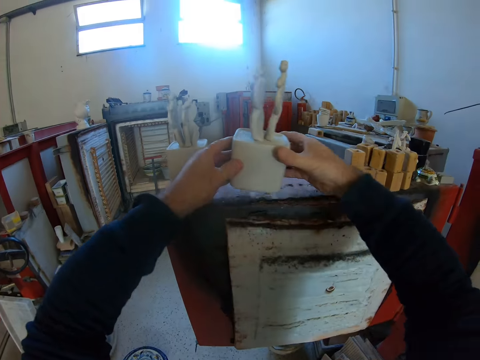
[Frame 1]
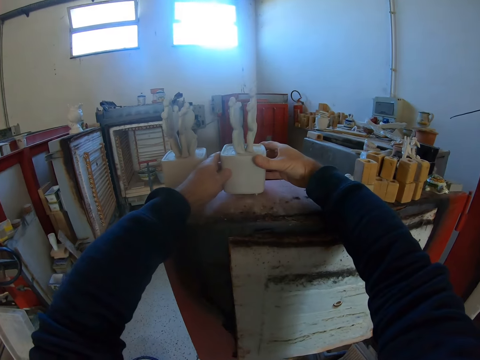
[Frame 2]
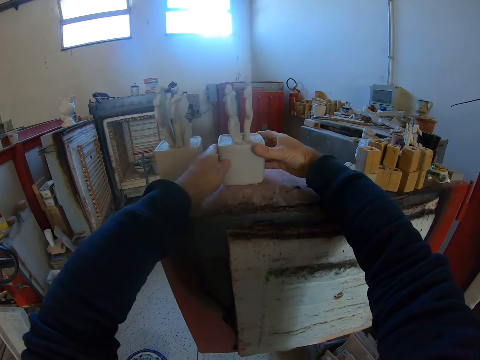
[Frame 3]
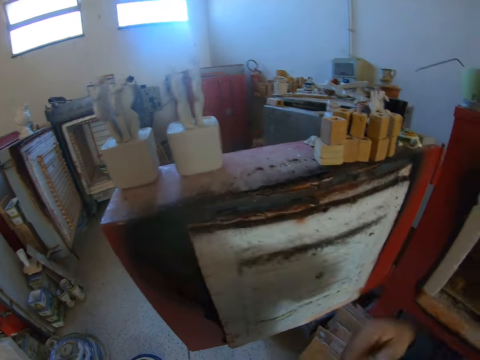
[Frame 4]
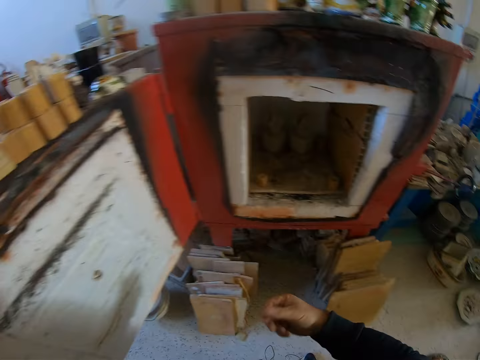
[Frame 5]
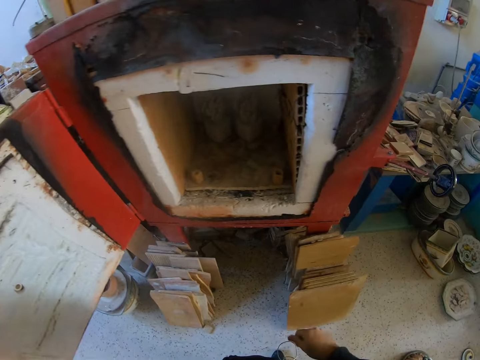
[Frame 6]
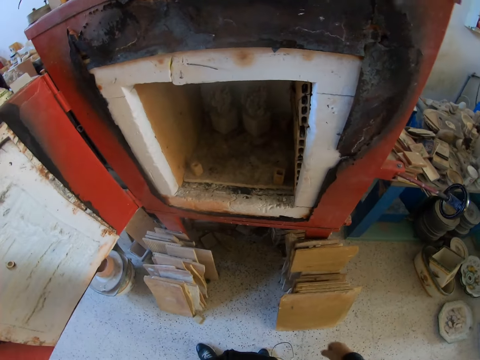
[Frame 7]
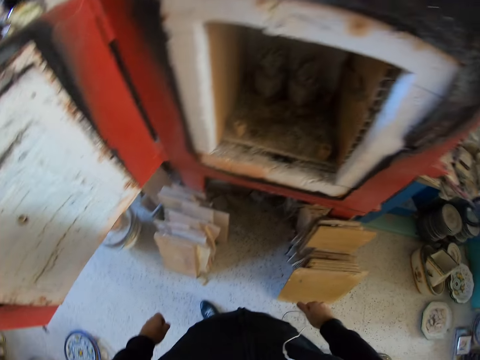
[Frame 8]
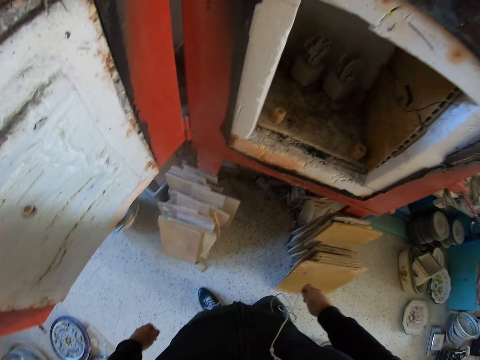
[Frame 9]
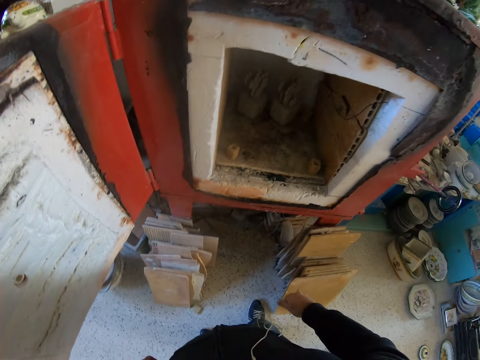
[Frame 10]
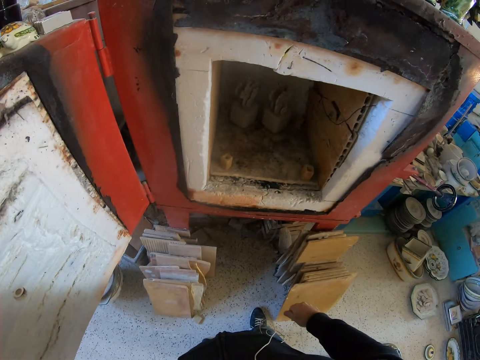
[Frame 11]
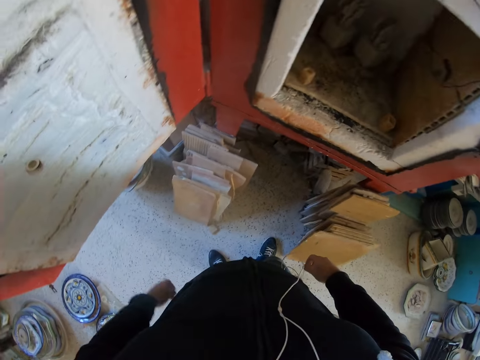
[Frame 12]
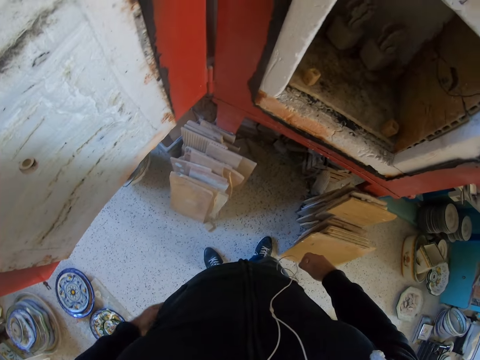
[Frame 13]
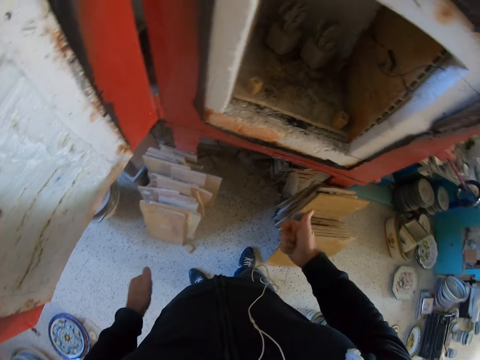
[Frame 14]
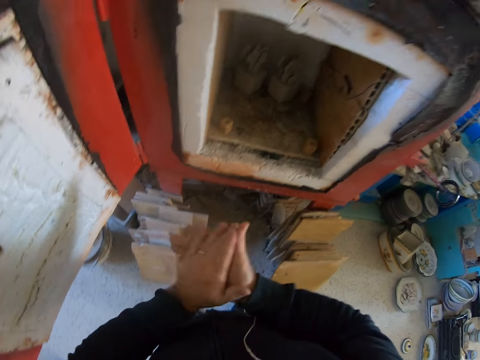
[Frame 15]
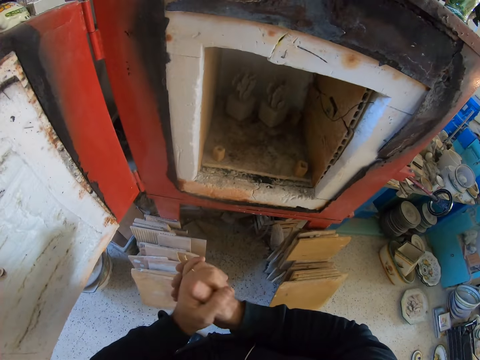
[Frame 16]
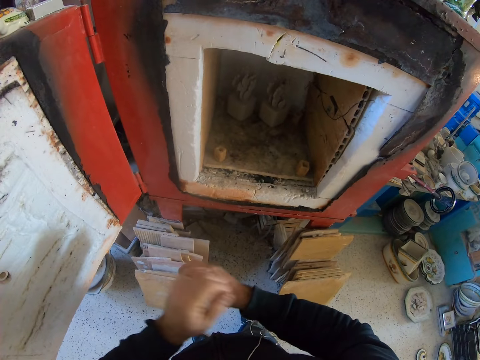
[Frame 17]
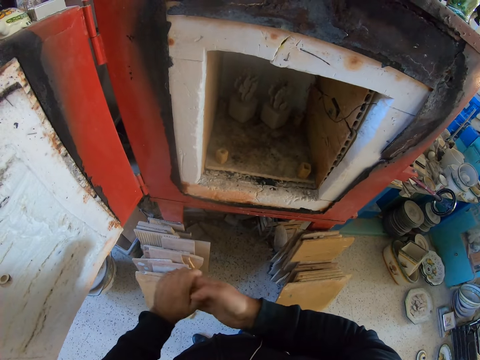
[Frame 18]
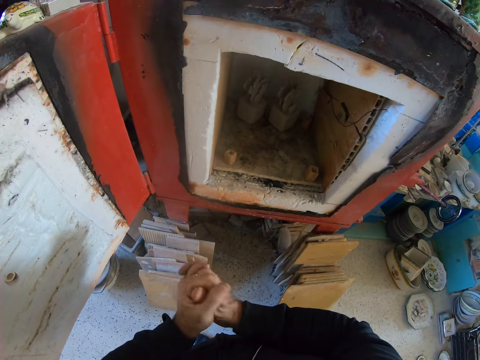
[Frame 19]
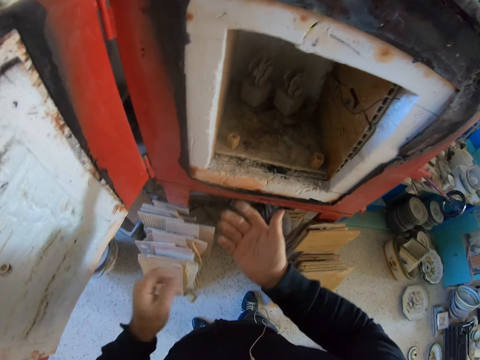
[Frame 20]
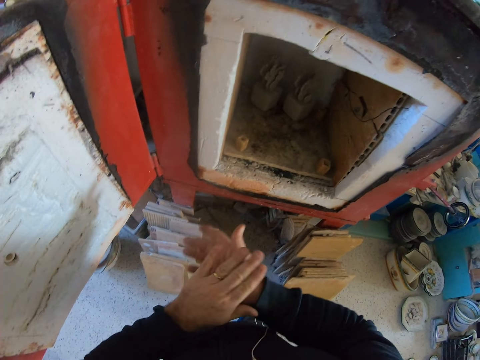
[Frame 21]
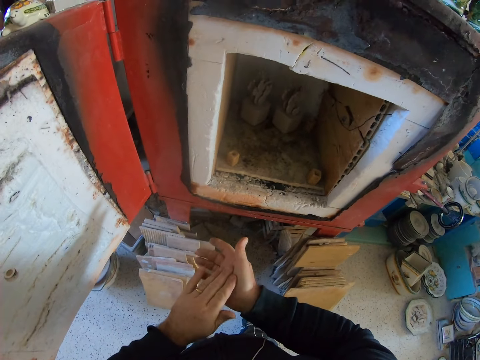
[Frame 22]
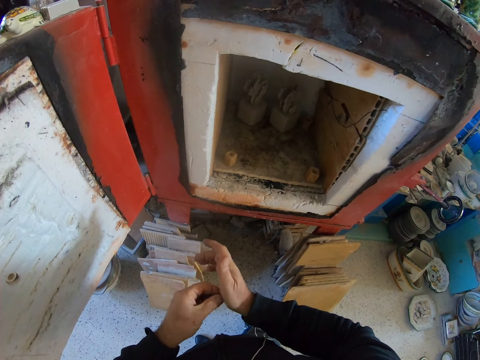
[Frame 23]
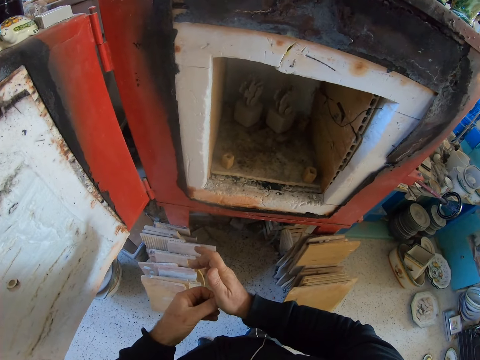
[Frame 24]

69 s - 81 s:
The camera wearer puts something on the door.

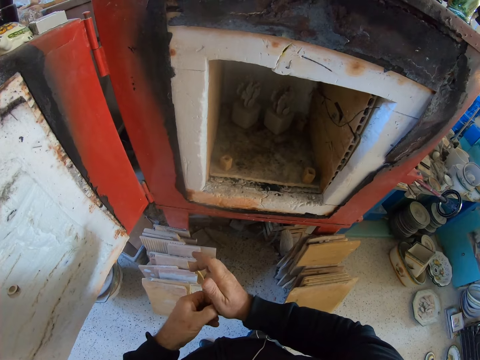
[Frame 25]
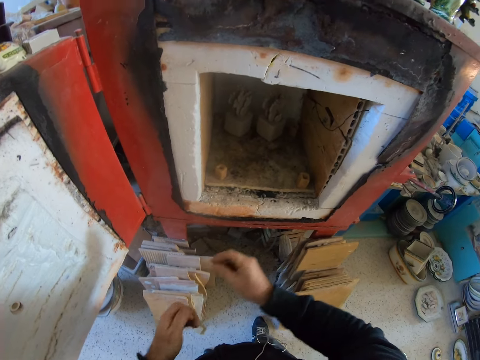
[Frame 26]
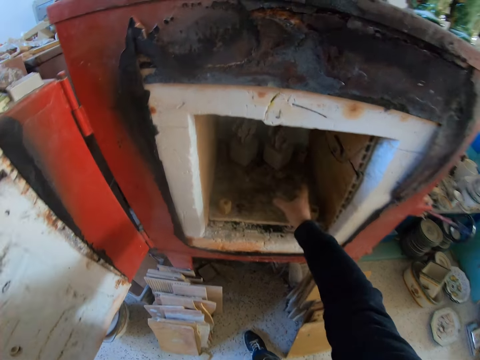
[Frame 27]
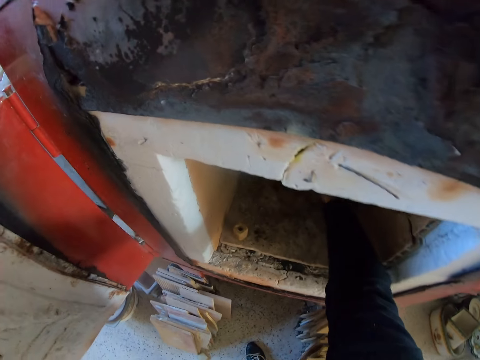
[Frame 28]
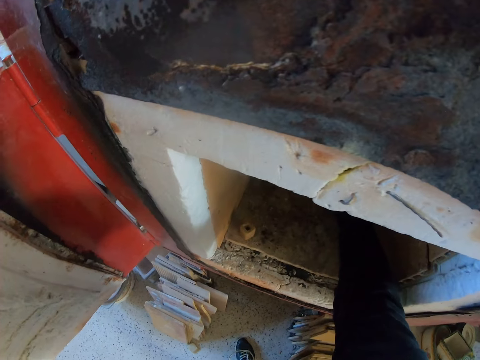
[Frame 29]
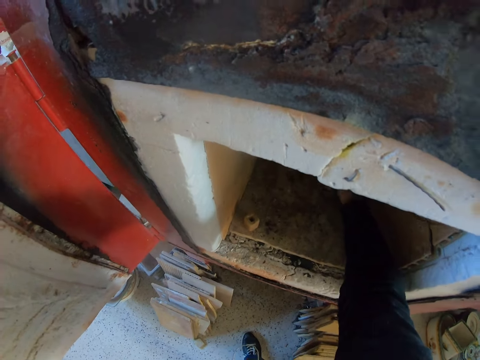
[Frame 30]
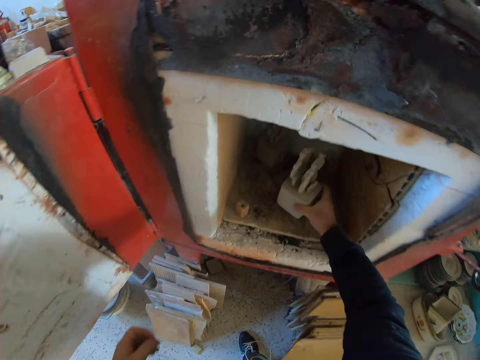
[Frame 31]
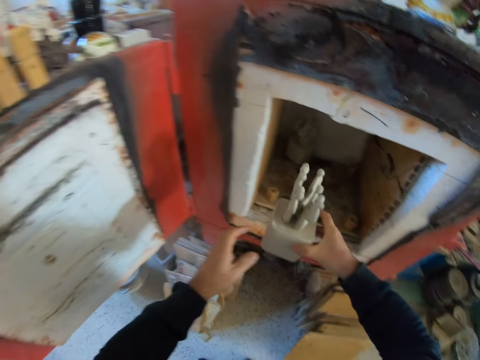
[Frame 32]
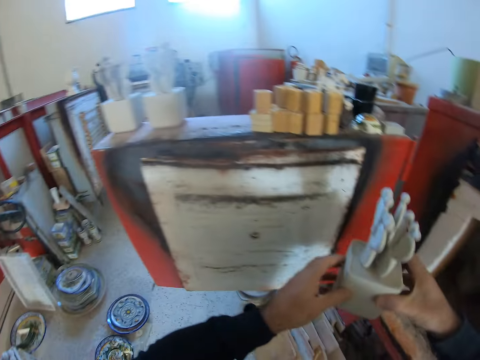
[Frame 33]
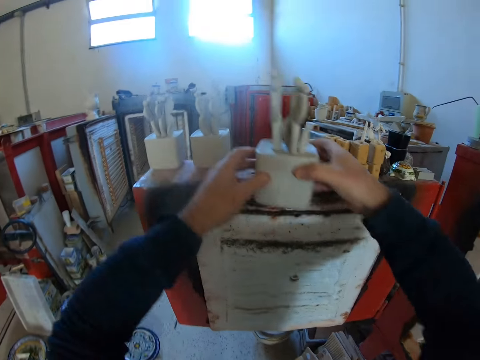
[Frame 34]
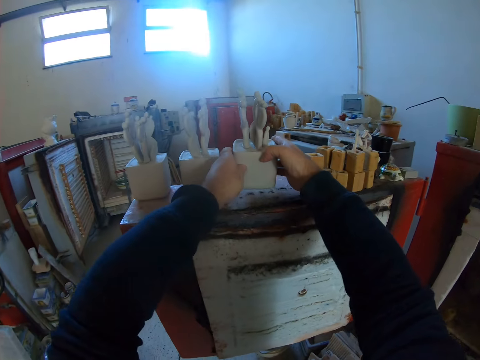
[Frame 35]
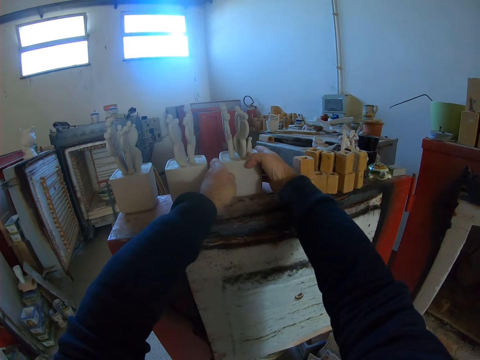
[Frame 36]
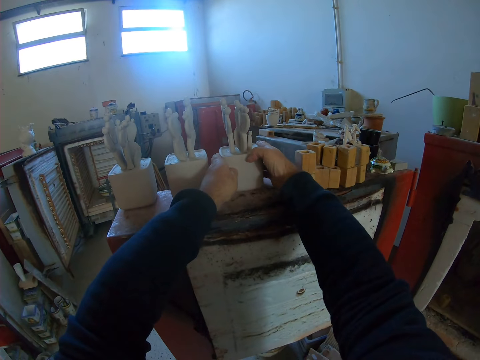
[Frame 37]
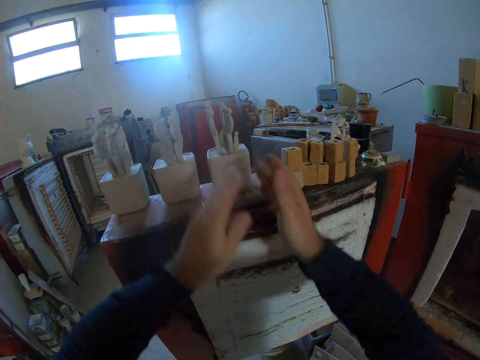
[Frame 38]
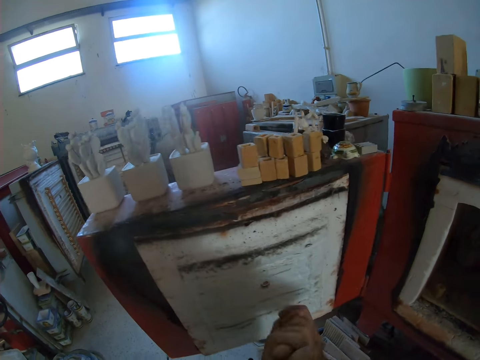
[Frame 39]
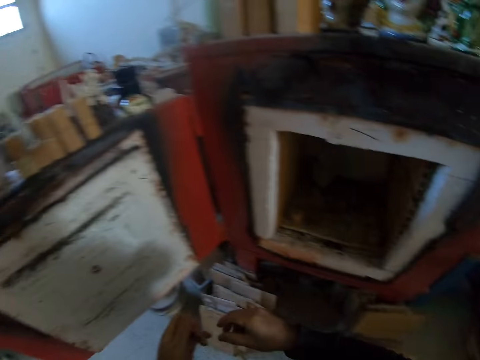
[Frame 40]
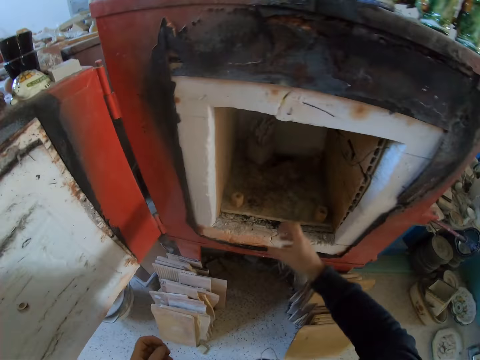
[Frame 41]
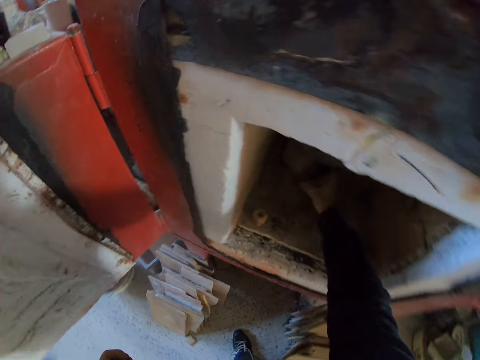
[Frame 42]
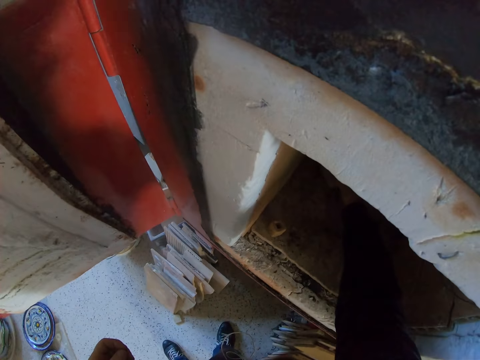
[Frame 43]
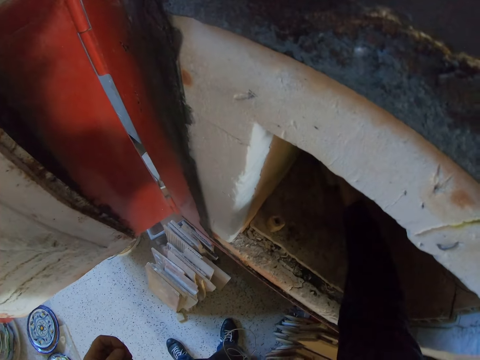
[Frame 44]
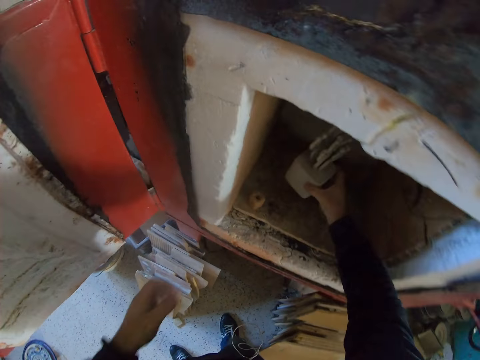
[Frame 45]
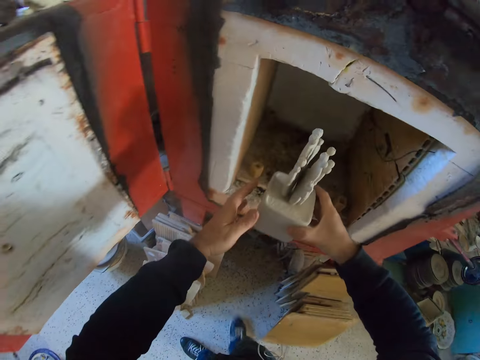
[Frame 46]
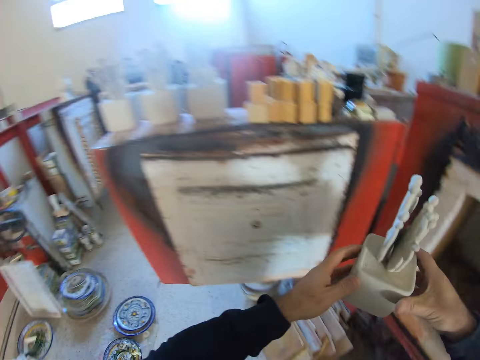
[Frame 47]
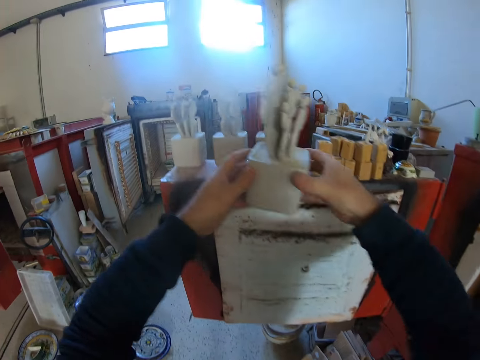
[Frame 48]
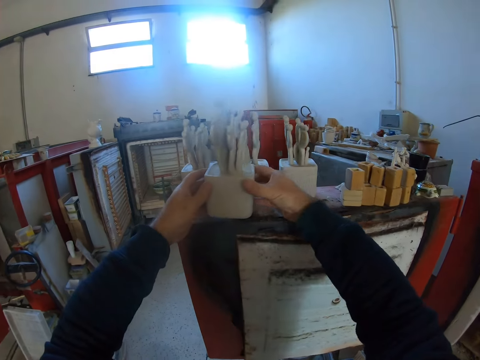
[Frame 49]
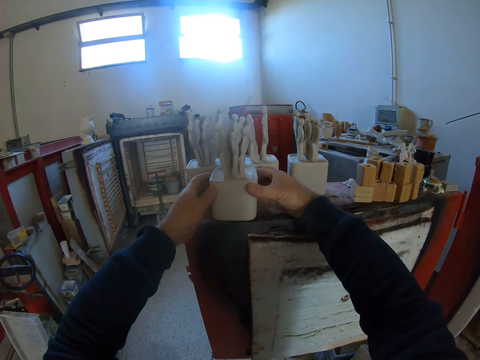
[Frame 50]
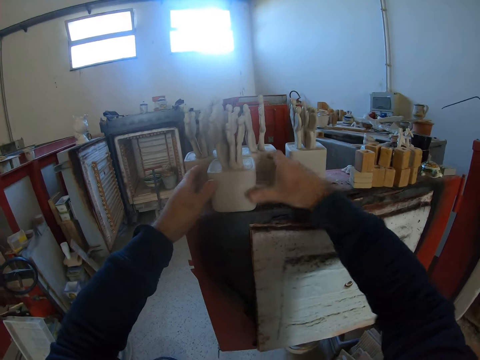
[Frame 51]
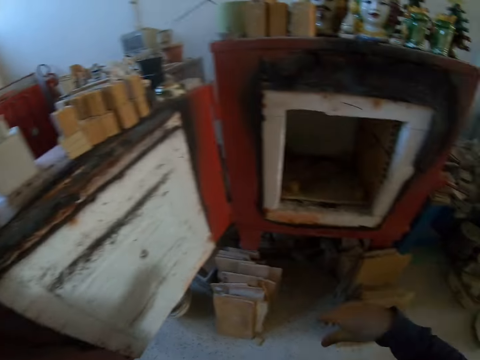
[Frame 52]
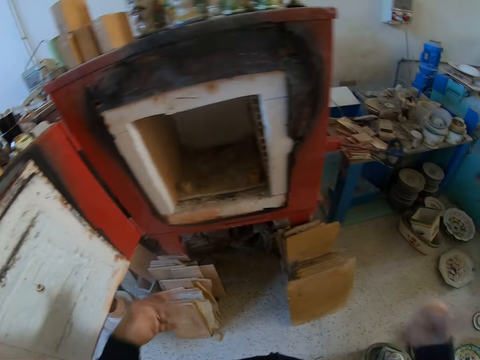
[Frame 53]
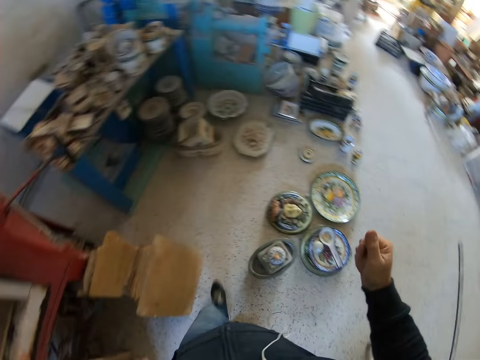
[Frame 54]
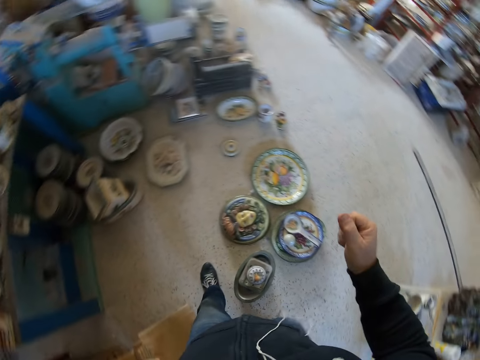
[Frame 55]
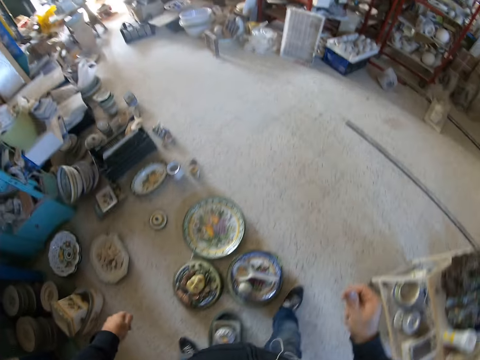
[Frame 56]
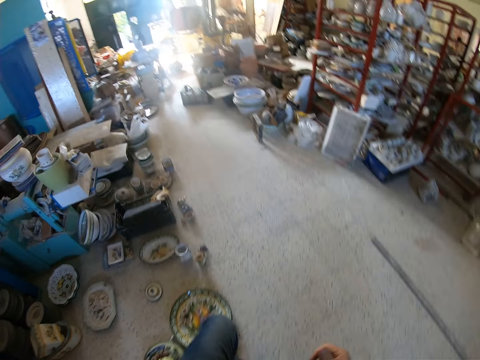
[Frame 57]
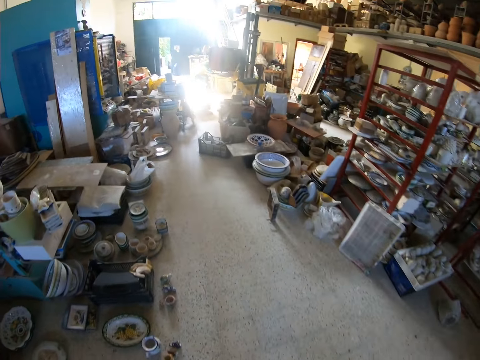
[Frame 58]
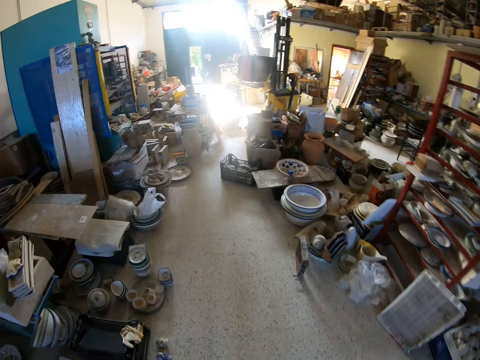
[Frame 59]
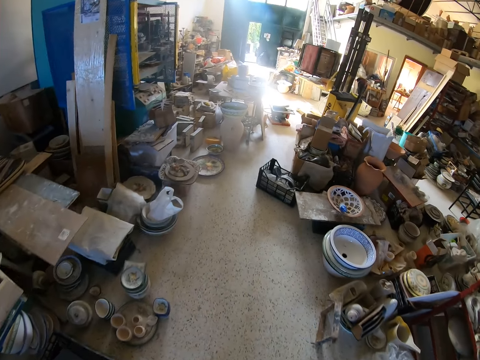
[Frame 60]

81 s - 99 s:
The camera wearer takes the clay stone from the chimney. They put the clay stone on the chimney door. They take the clay stone from the chimney. They put something on the door. They take the clay stone from the chimney. They walk to the other side.
